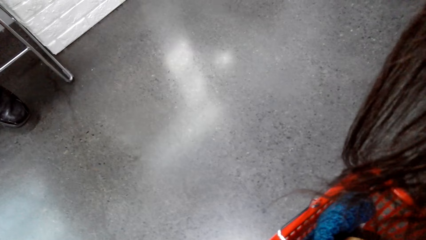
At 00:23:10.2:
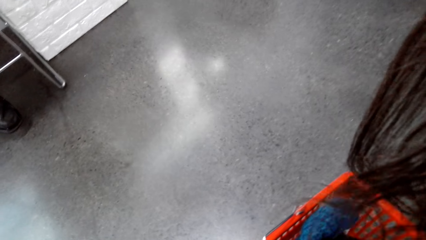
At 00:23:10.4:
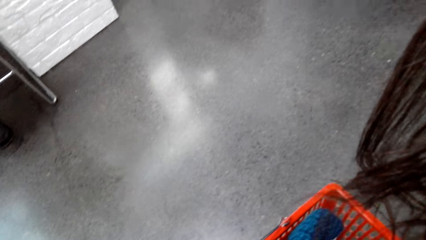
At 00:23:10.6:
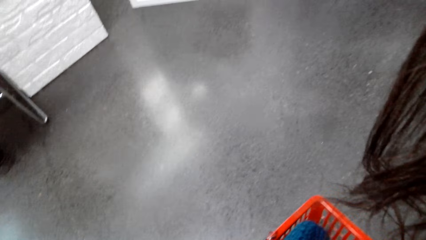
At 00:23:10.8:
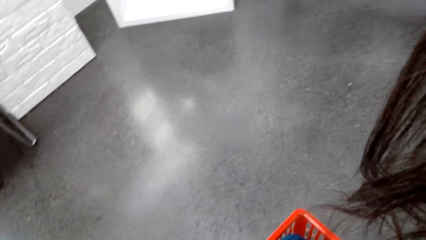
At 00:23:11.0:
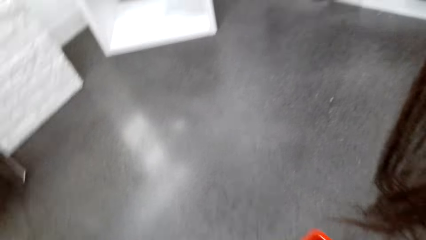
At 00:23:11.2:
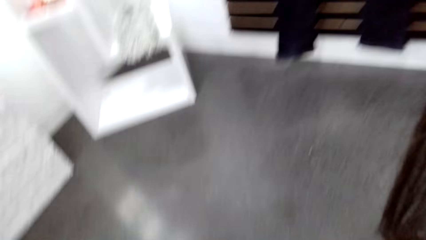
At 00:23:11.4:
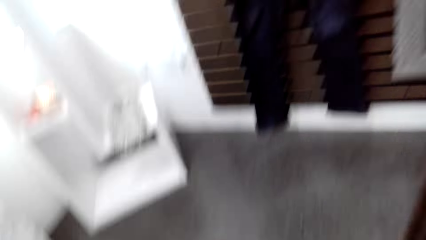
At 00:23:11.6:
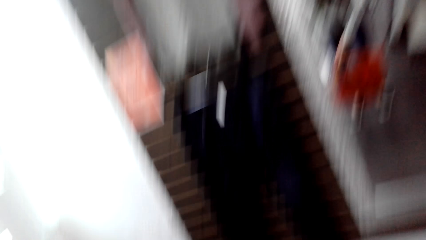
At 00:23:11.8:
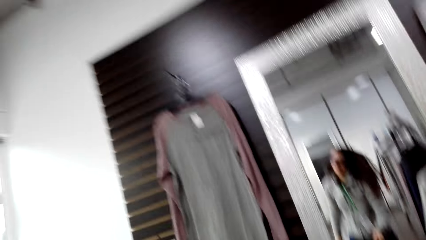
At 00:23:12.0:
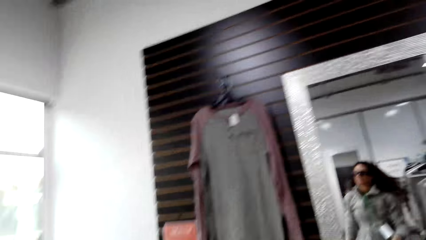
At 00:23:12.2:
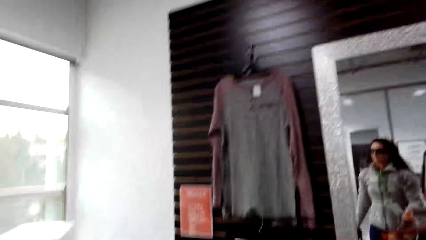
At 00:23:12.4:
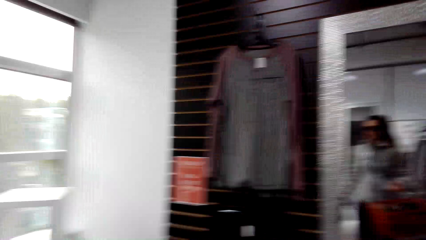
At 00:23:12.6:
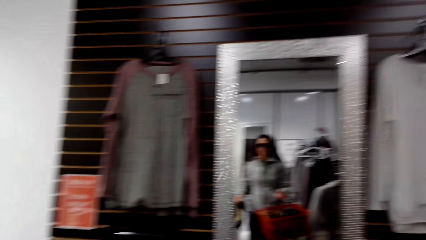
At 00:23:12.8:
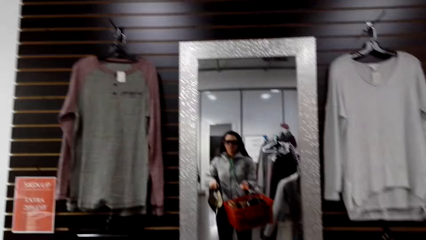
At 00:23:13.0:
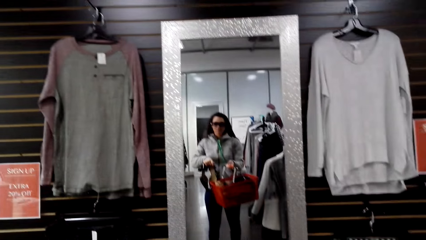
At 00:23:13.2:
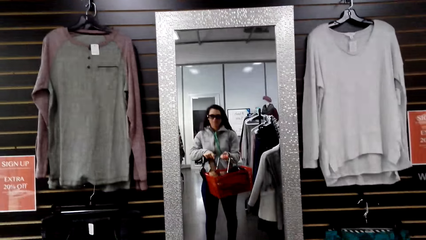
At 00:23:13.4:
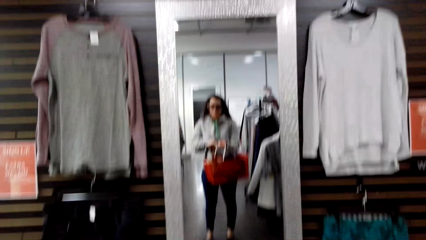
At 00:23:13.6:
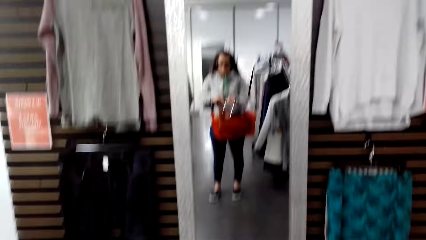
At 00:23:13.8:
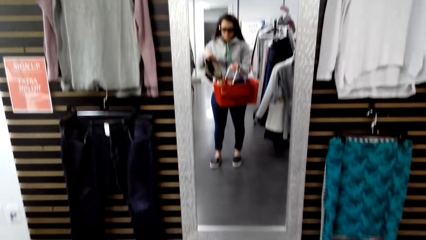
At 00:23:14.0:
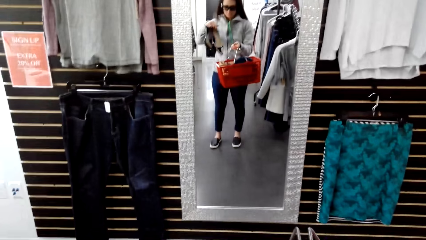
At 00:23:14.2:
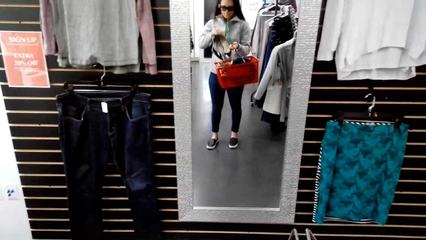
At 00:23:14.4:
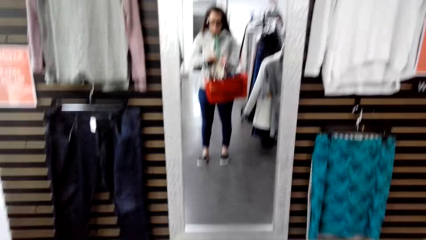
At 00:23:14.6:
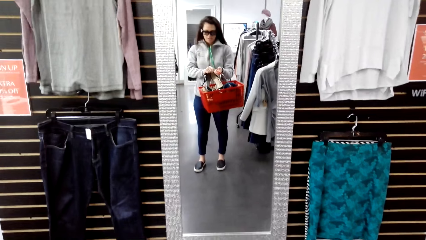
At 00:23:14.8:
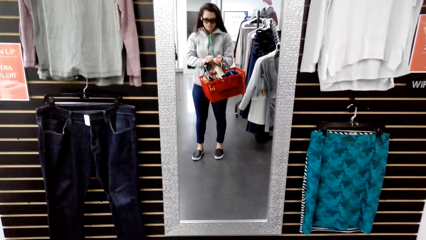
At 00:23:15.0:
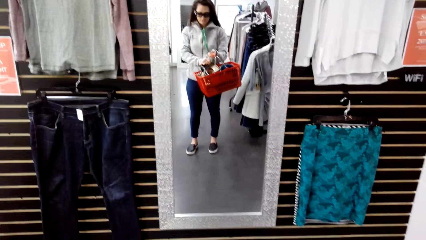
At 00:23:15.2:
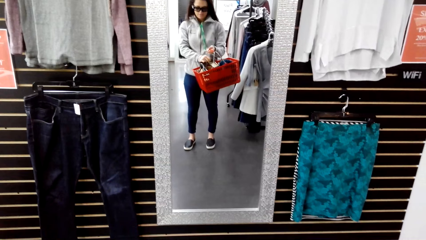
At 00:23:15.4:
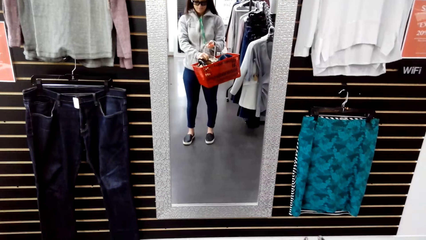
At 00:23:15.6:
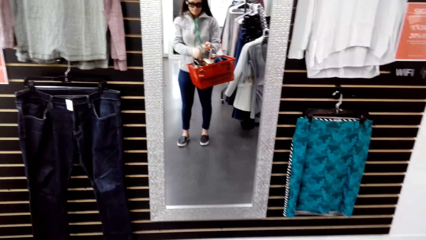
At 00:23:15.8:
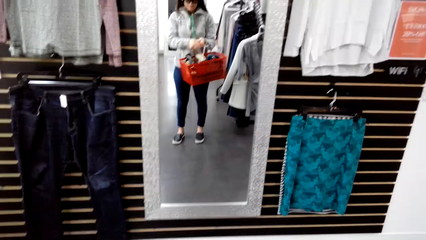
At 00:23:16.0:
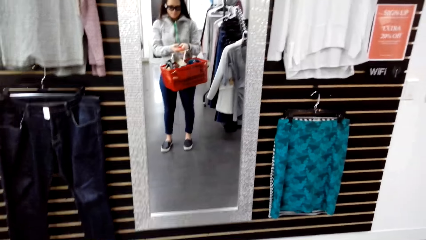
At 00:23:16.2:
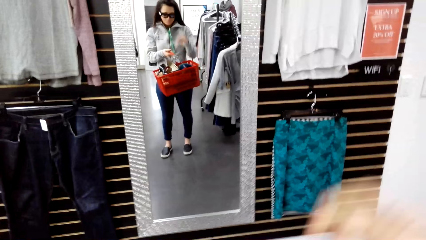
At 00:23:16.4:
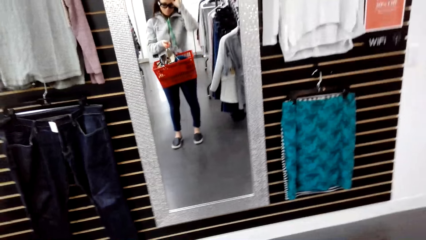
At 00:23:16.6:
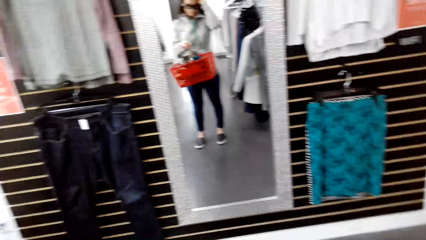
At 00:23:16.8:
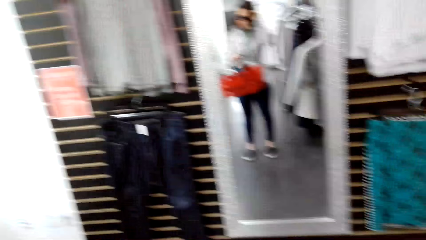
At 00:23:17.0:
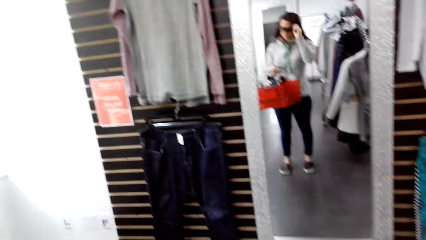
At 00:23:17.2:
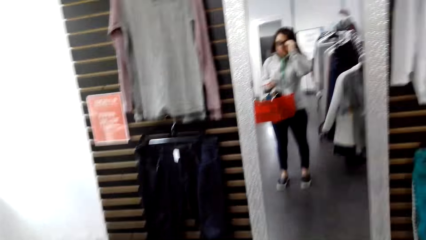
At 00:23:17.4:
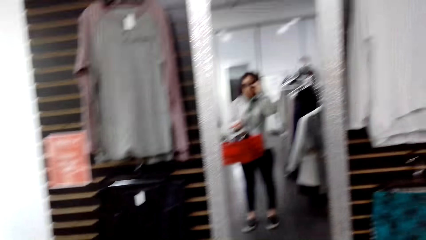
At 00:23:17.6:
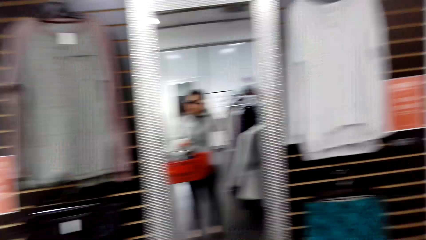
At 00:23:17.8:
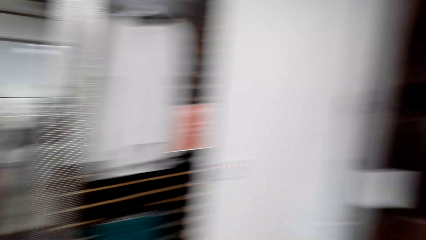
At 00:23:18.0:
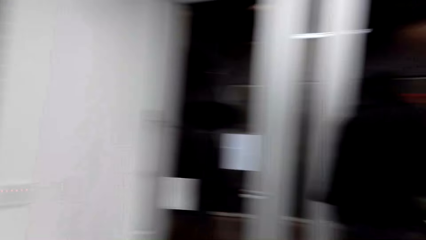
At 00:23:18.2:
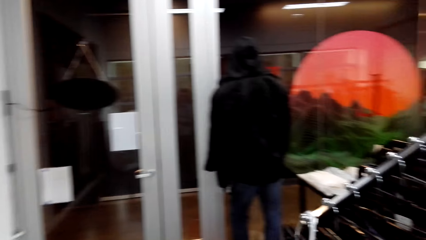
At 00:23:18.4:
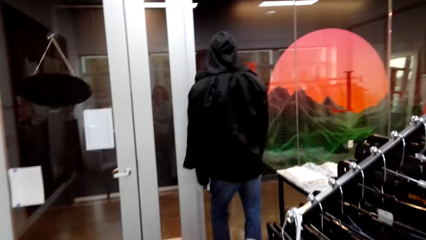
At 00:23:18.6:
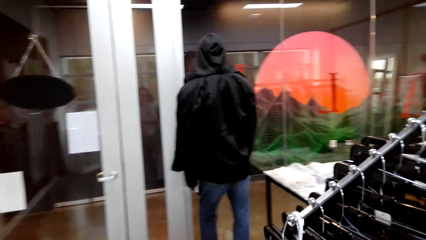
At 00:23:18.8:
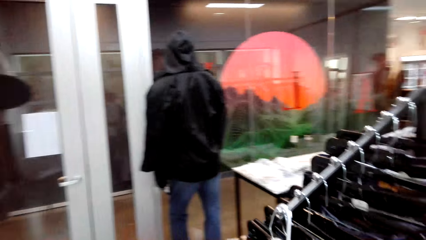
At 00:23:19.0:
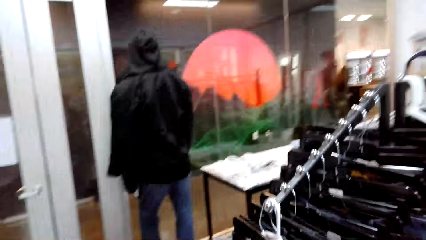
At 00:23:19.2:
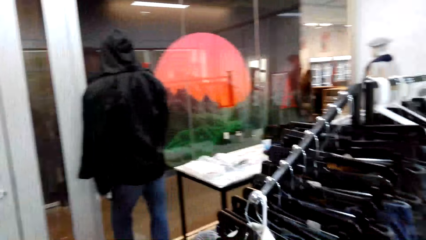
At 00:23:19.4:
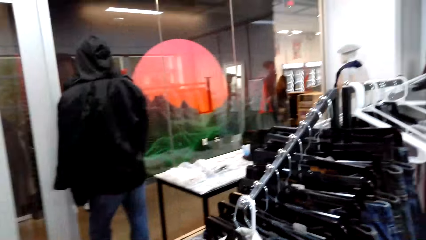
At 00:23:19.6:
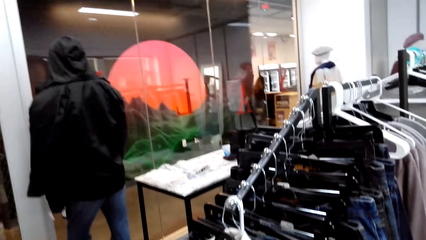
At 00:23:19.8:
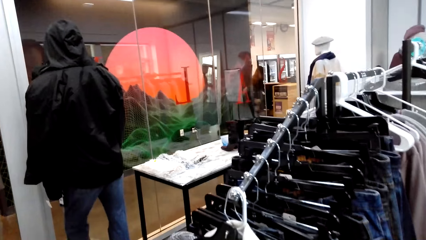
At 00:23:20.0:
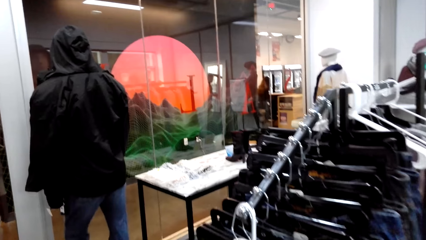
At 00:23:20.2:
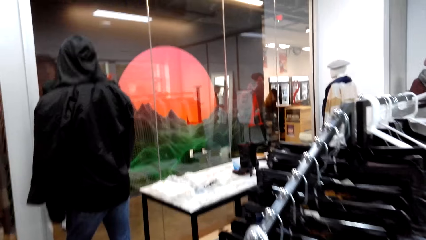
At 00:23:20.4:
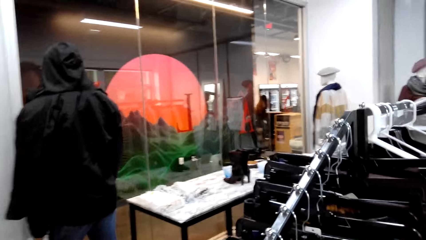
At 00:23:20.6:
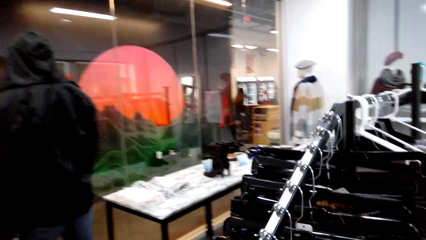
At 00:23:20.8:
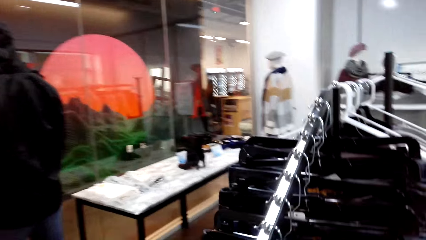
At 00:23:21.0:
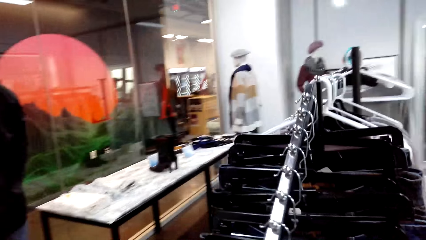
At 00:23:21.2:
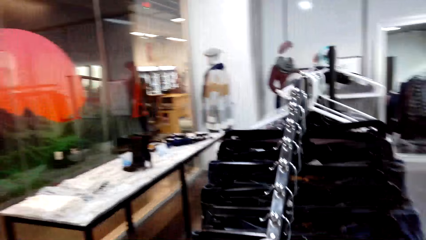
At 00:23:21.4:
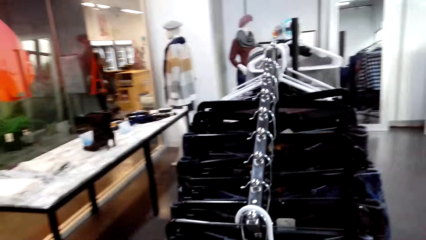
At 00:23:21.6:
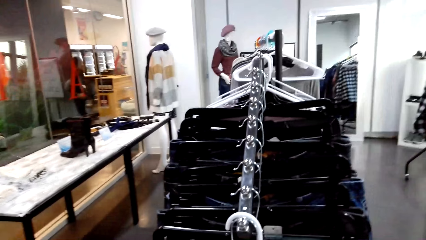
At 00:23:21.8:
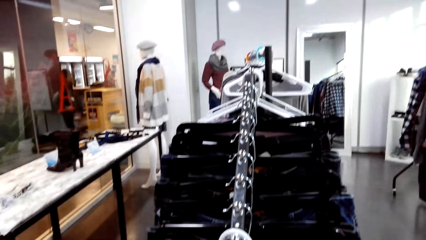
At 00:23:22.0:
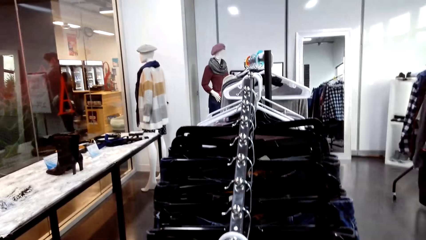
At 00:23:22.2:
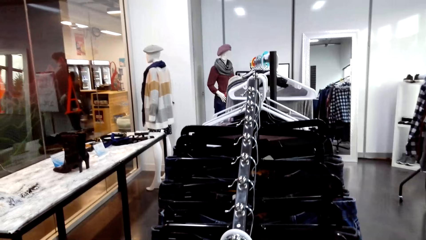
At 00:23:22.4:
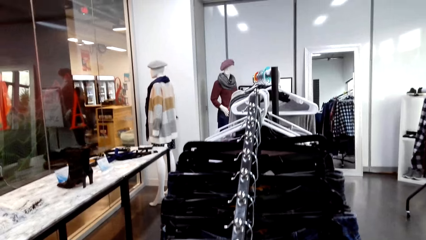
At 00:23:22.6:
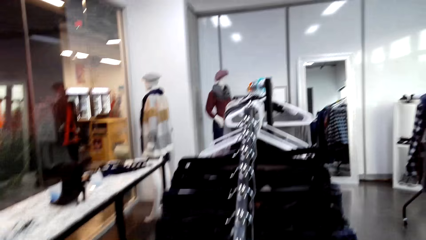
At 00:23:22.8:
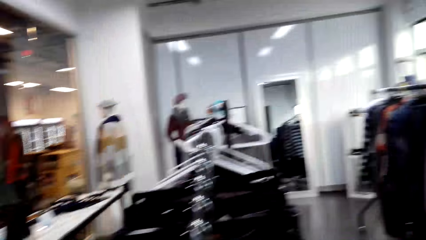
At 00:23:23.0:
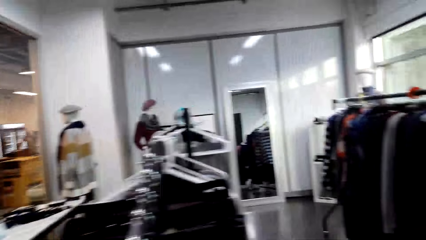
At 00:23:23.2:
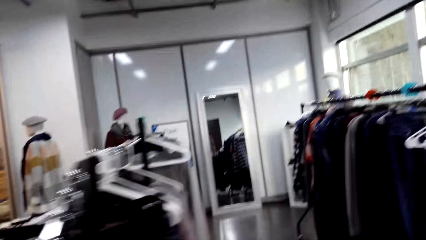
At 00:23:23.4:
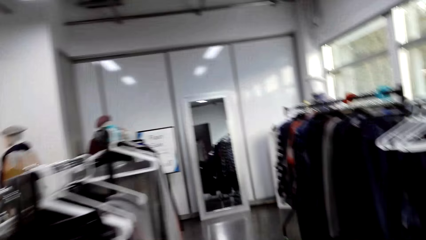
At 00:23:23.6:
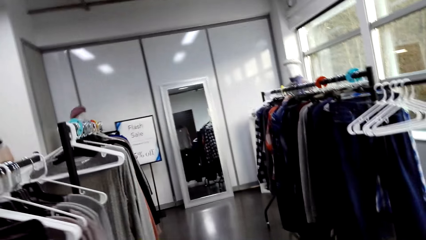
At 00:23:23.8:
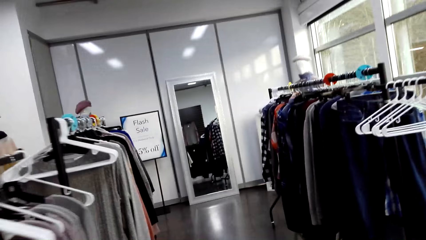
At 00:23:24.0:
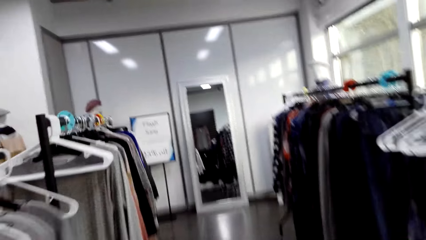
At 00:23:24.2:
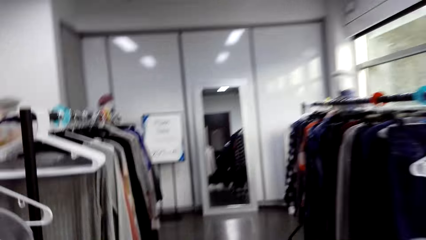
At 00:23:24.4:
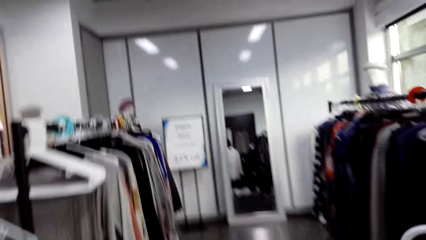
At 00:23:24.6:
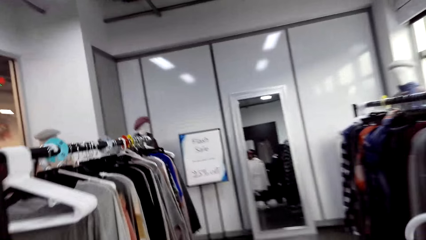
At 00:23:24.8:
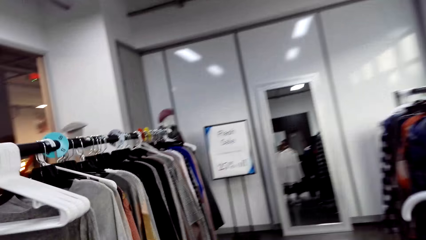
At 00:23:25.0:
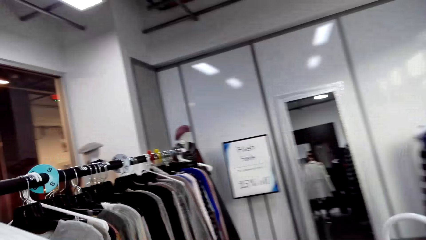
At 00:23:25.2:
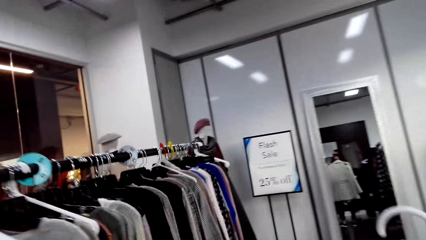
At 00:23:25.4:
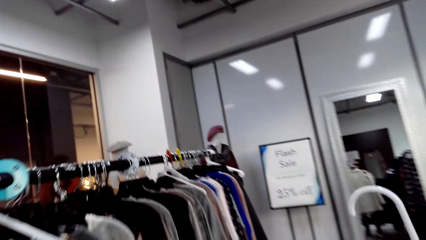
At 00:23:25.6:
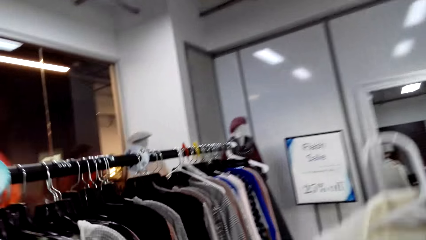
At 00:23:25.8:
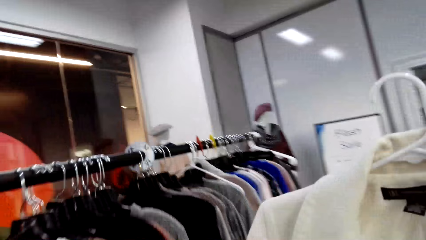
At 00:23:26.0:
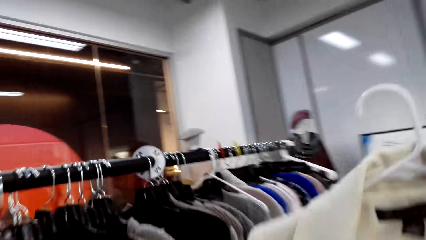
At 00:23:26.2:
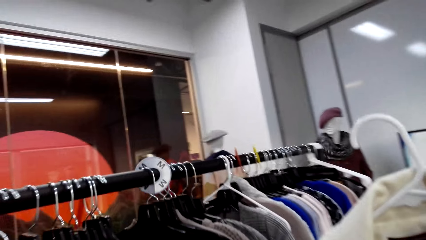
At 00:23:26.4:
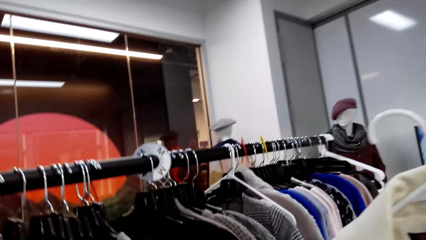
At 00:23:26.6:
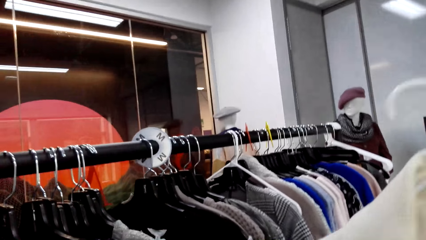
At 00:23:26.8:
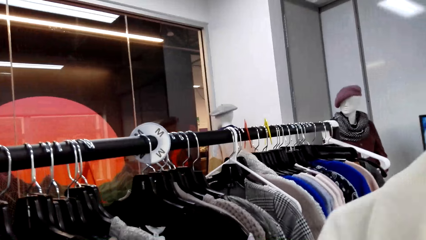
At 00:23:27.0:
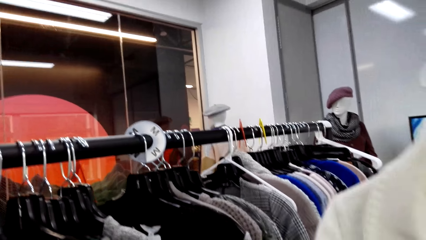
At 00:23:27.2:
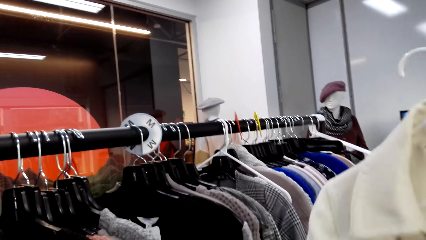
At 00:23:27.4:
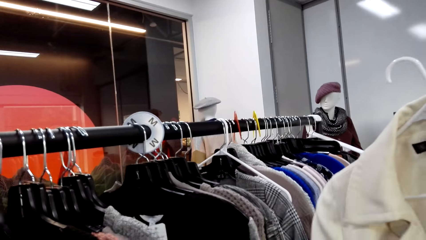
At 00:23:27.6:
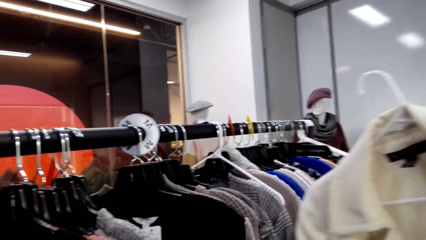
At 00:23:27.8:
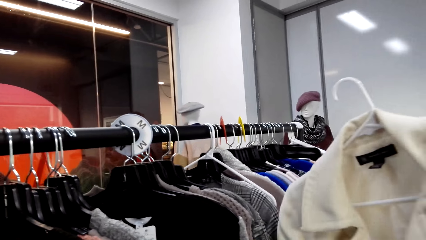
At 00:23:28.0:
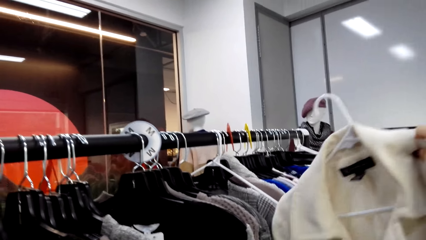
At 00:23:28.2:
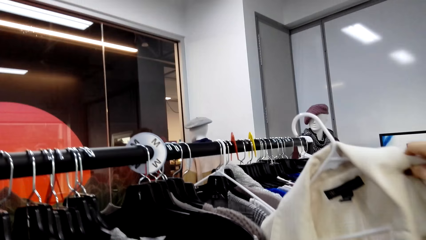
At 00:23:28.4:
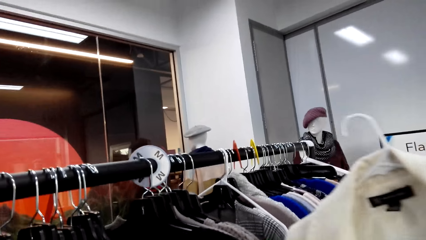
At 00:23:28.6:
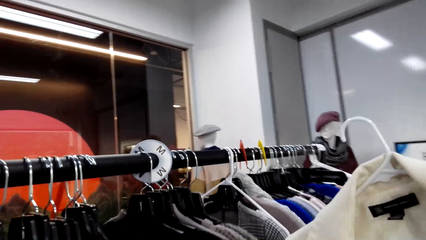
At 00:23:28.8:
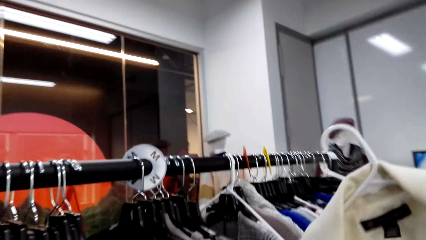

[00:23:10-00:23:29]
A person holds the shopping basket. The camera wearer looks in the mirror. They look around. Another person looks at the clothes. The camera wearer moves around. They hold the cloth.
